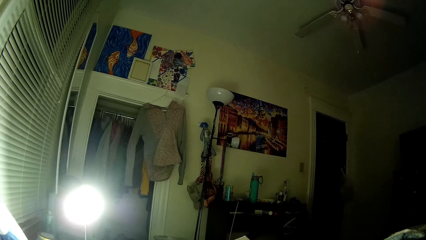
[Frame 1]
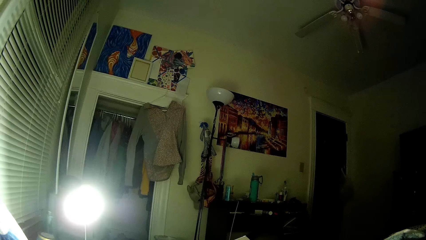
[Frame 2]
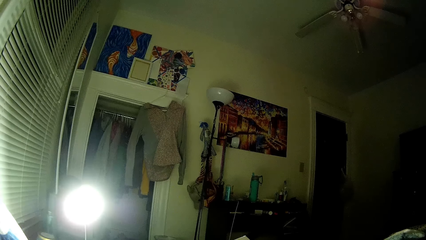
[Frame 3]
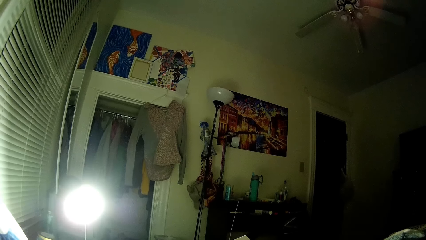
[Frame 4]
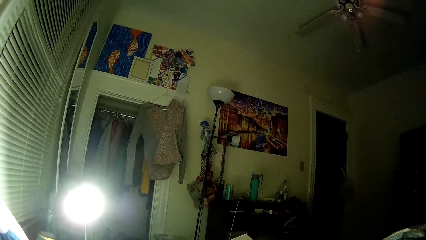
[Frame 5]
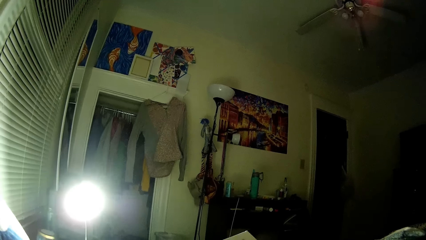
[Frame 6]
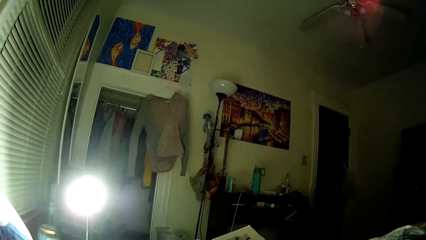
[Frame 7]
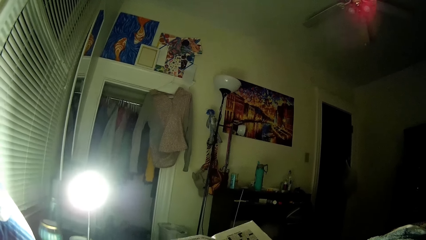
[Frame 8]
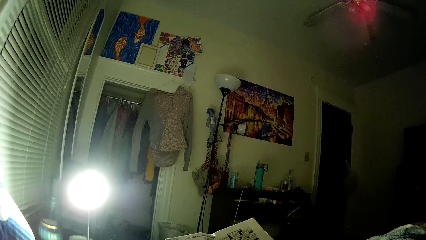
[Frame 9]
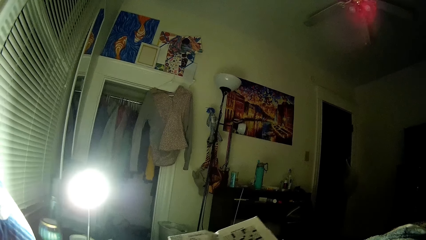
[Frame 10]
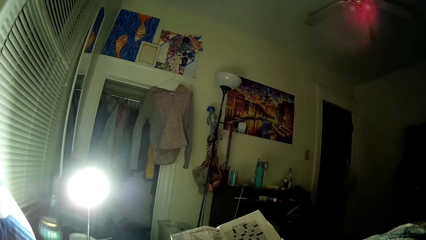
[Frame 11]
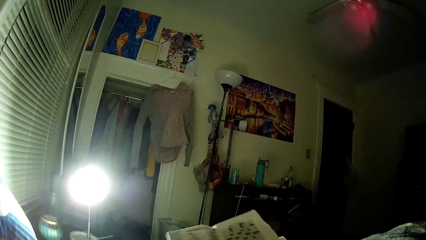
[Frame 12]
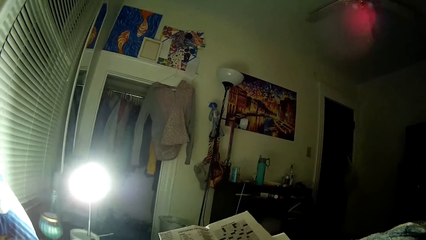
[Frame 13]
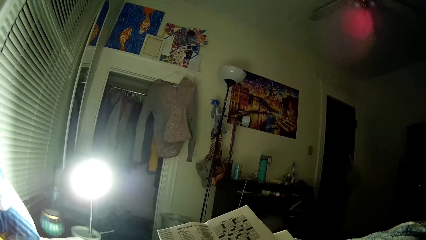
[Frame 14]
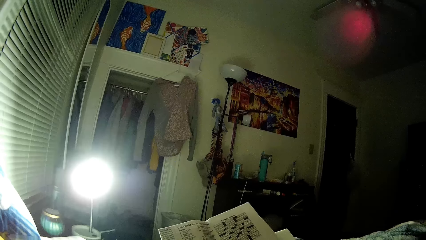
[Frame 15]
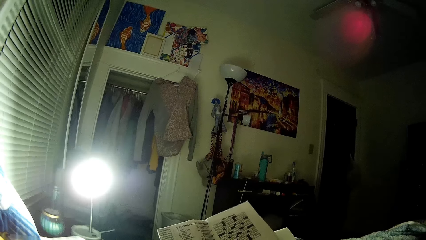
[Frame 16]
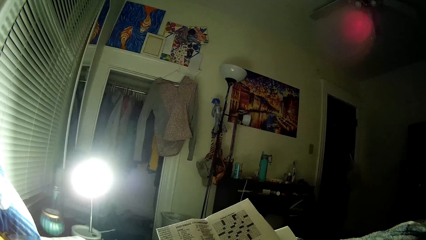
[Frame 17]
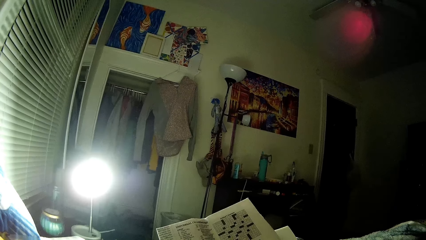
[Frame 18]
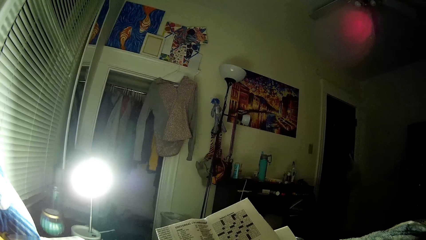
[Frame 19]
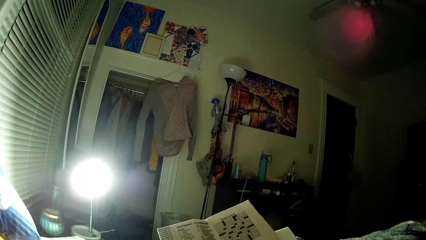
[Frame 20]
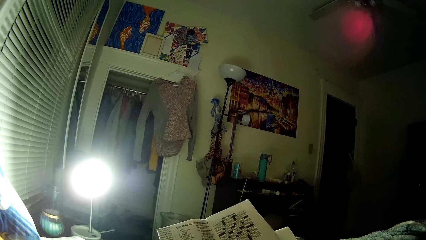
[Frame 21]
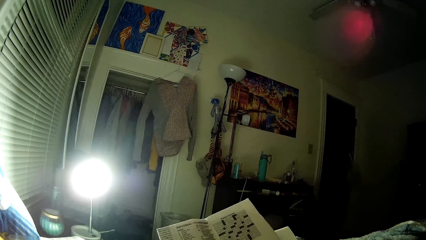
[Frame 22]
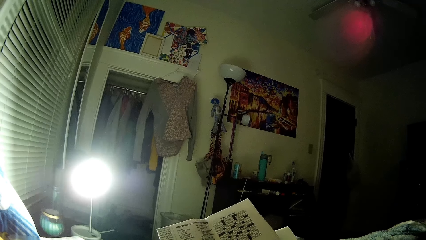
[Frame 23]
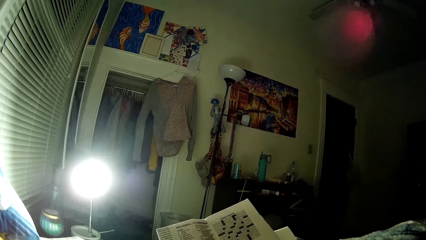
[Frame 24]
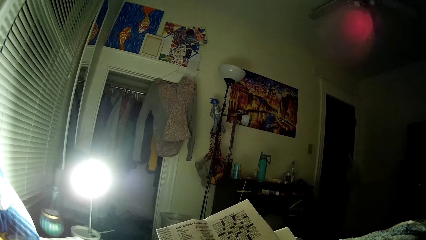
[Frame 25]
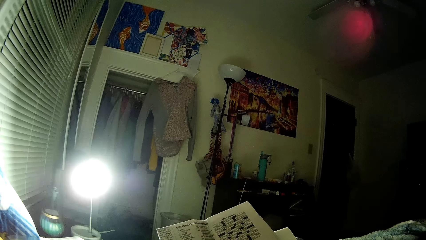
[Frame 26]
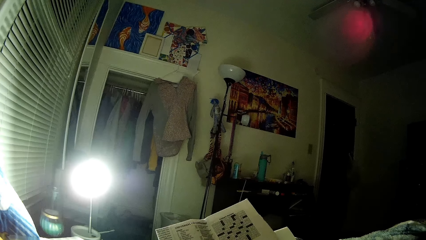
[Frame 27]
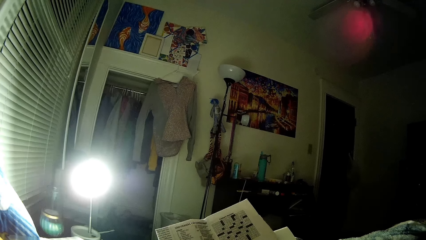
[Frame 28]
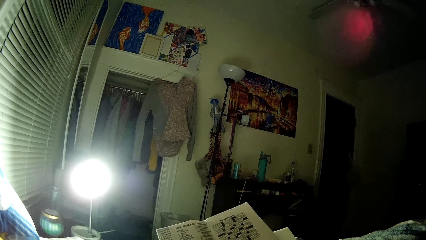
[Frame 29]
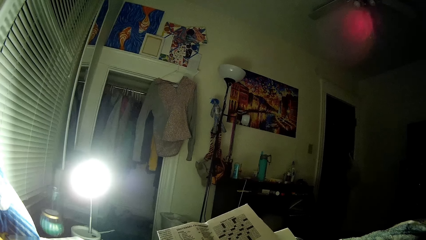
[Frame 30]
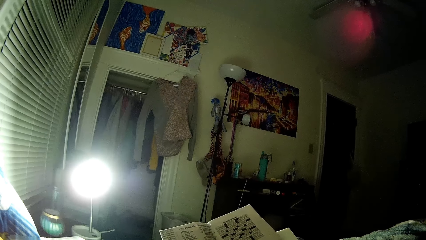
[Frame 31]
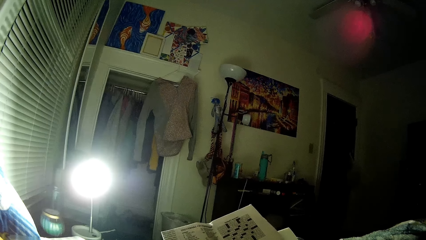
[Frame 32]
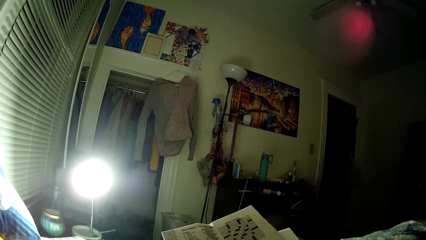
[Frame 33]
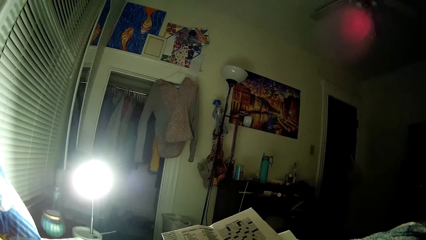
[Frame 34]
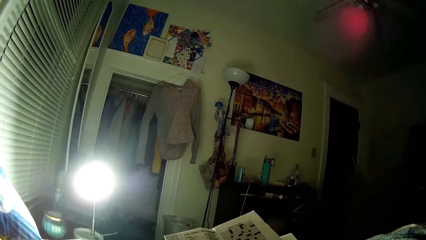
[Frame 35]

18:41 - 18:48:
The camera wearer looks at the newspaper.

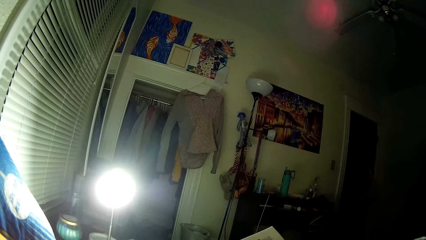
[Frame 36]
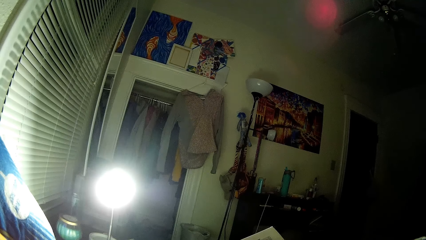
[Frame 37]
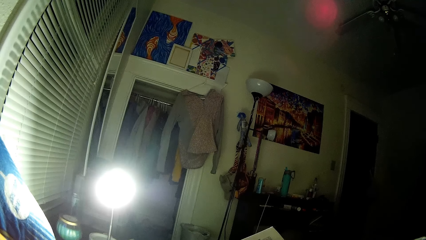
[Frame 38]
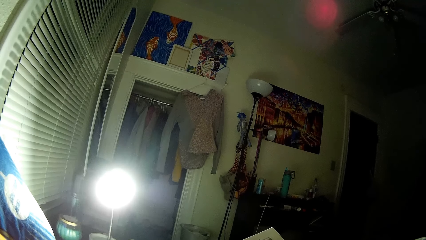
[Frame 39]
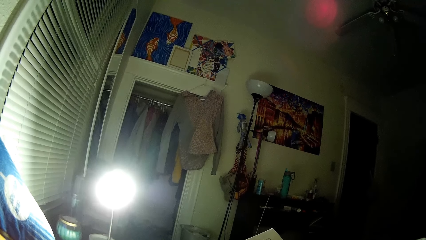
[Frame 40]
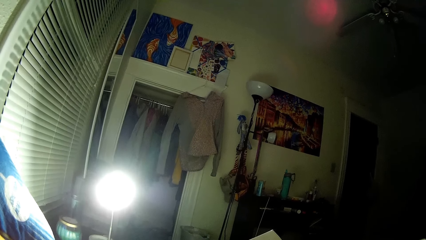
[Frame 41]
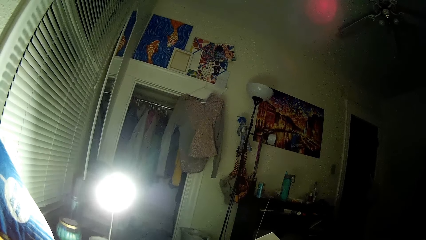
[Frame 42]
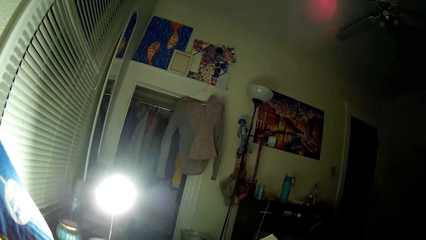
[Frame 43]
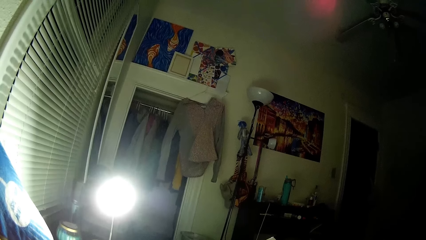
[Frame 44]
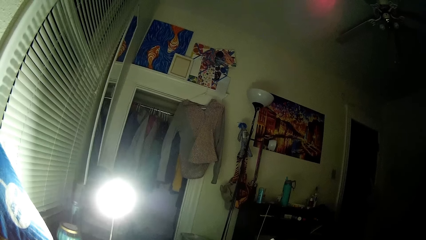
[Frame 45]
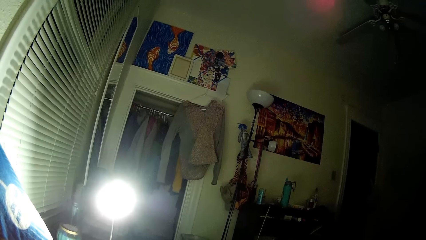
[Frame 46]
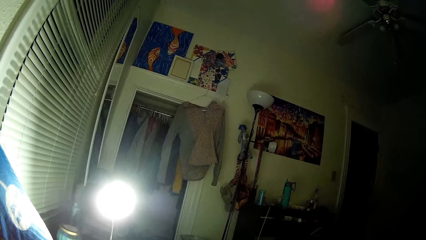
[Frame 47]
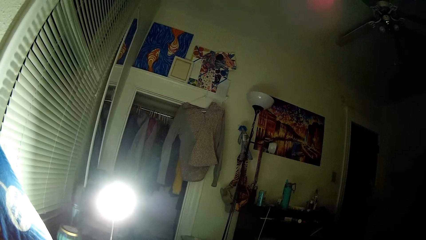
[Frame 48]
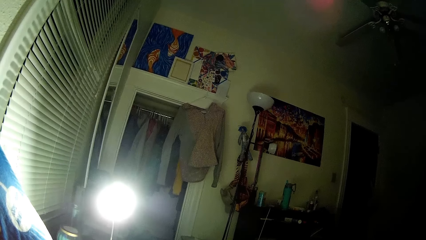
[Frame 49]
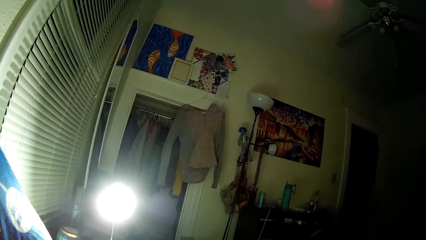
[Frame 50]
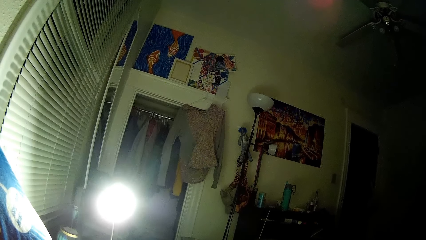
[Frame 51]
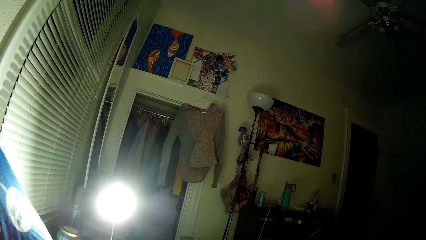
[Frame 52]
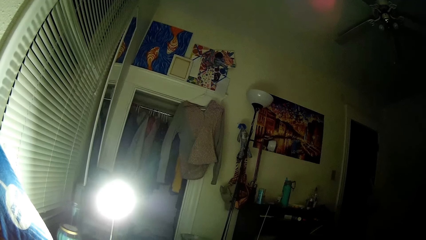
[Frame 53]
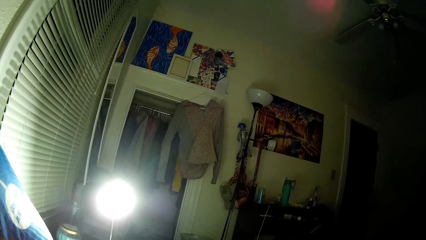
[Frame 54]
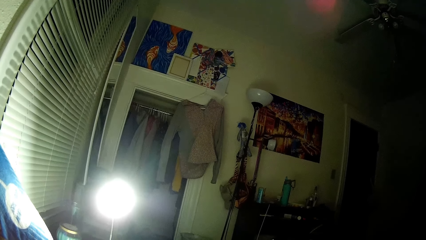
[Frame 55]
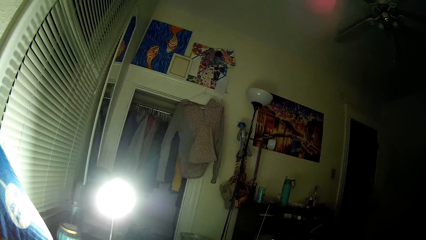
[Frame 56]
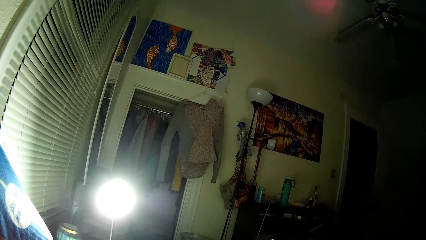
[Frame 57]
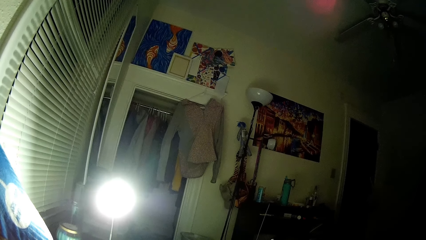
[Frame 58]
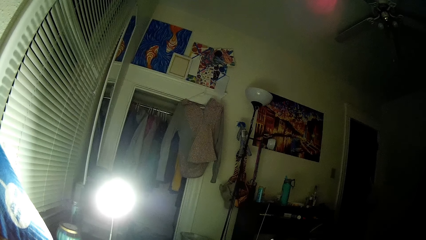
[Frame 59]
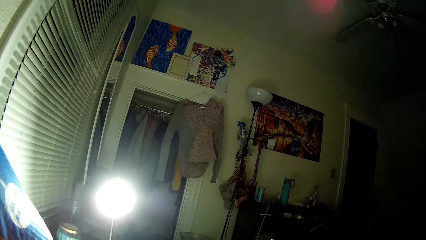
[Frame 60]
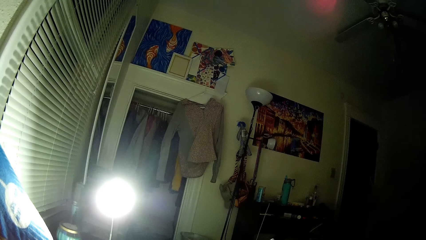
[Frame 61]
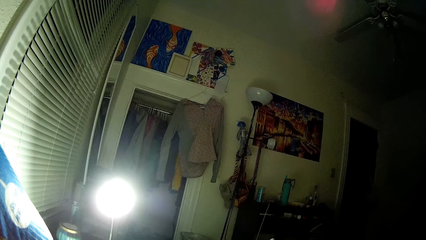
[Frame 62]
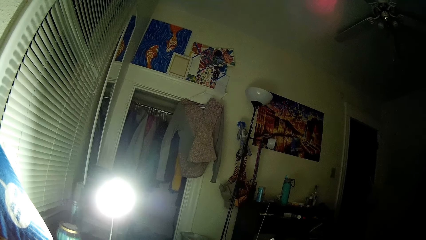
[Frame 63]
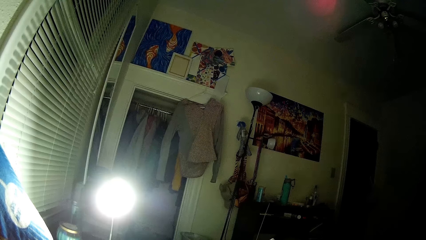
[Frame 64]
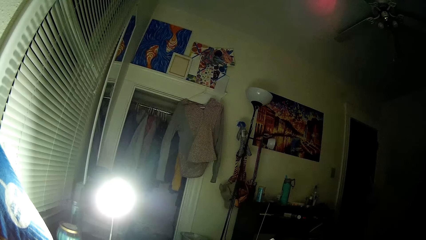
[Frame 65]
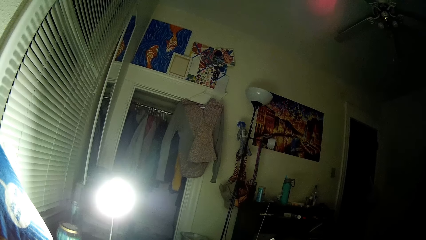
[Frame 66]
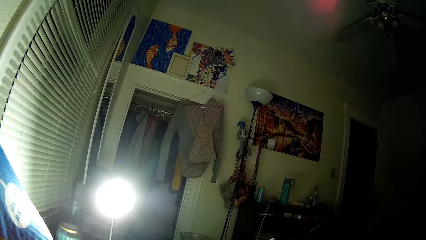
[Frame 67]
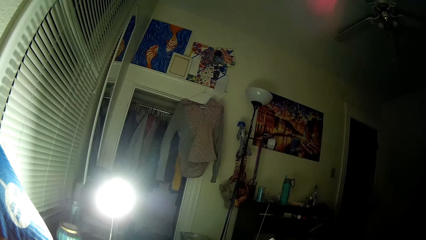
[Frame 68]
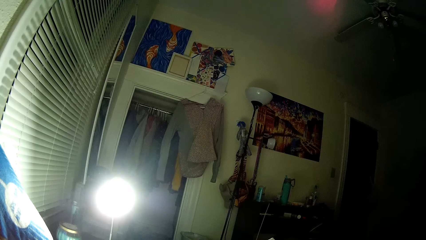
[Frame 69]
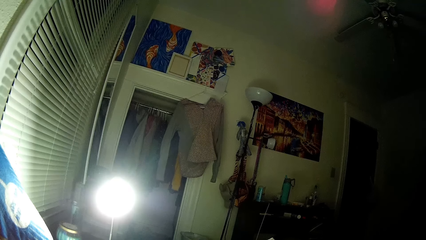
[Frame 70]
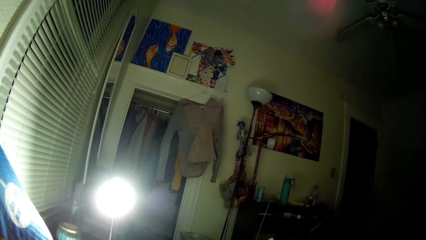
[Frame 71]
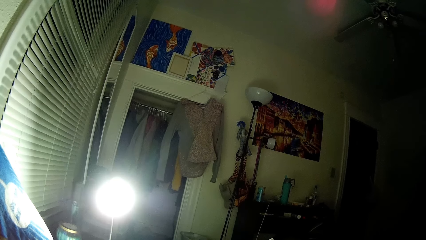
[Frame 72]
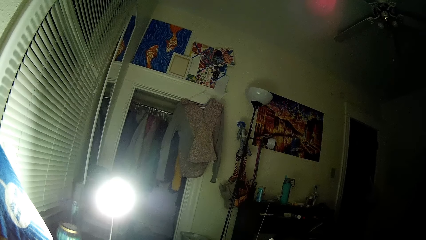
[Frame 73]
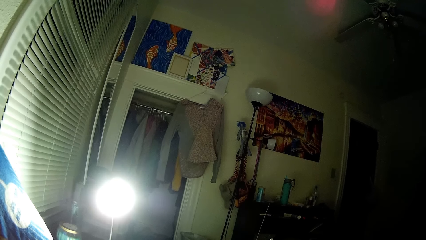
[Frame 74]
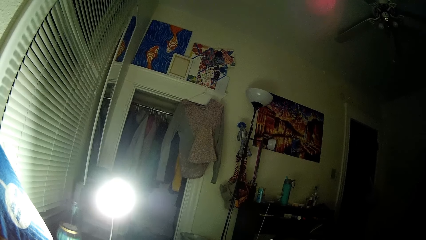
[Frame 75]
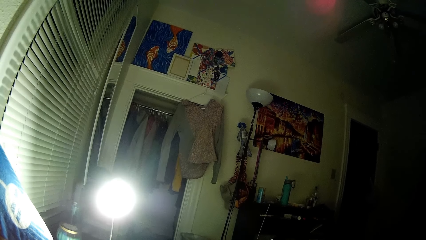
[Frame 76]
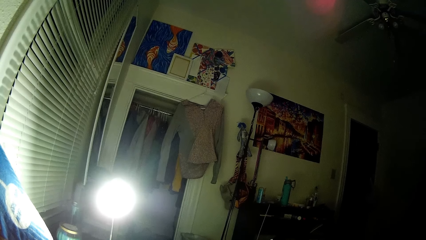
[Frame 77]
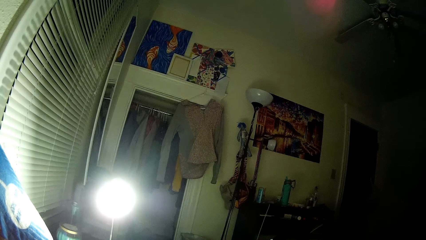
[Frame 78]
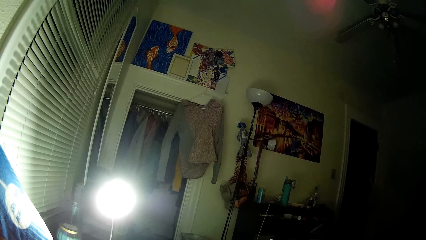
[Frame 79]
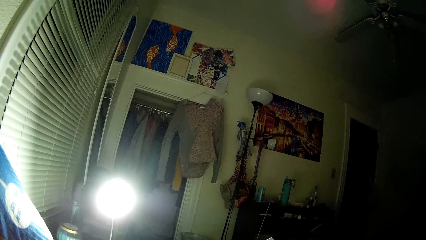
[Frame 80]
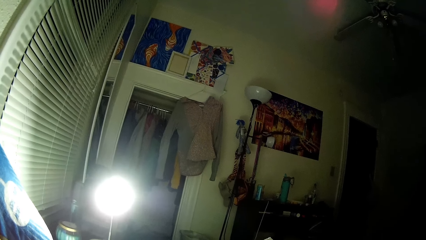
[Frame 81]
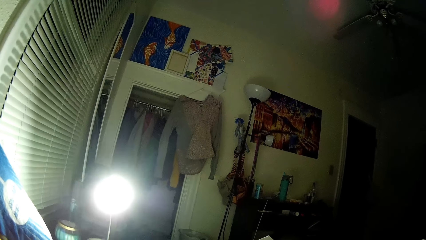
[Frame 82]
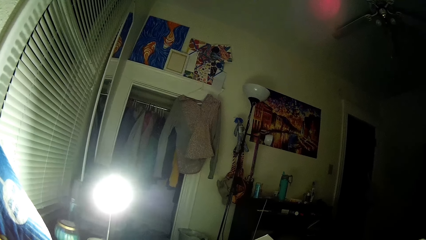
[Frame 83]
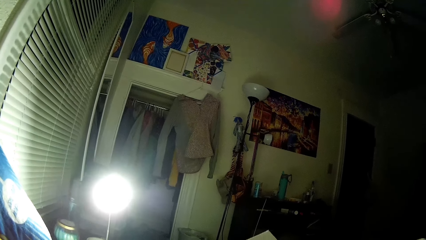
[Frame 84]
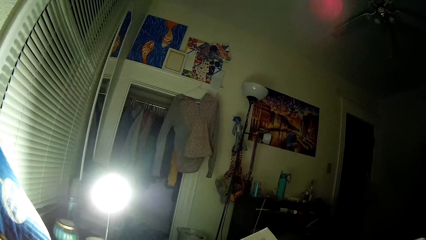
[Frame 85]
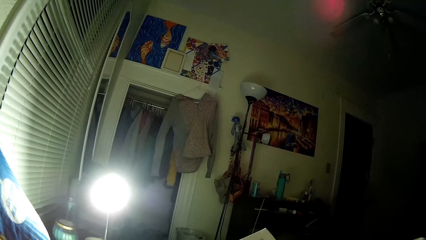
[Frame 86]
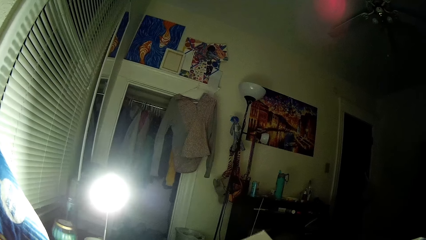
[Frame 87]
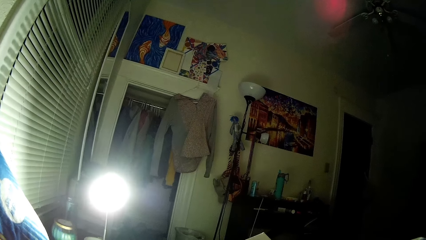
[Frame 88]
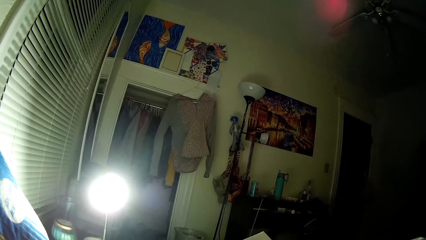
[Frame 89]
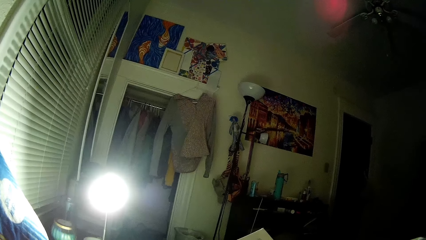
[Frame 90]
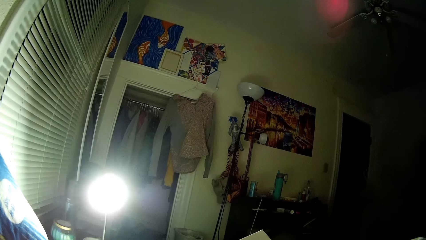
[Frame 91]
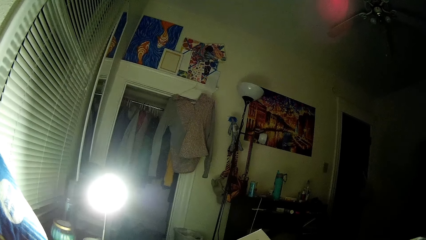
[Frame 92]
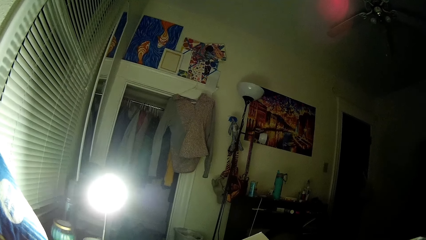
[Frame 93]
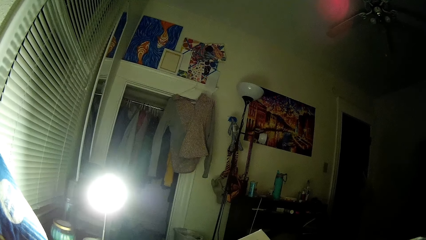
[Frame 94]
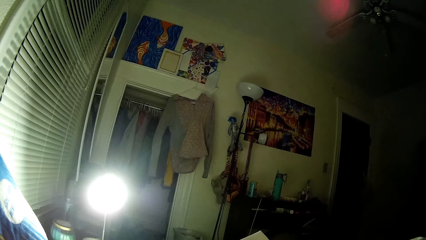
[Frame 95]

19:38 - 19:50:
The camera wearer looks up at the ceiling. They hold the newspaper.
